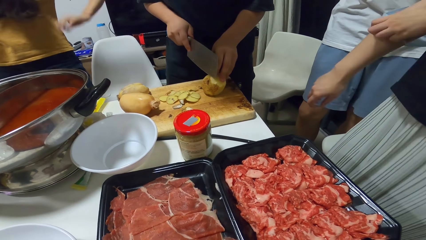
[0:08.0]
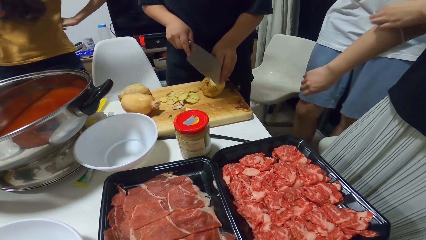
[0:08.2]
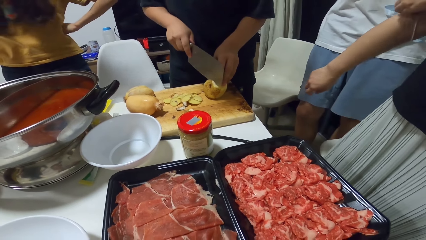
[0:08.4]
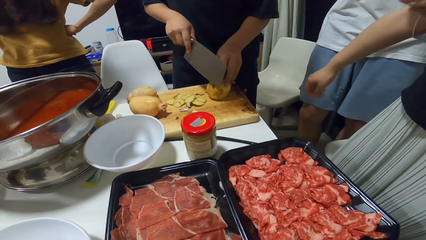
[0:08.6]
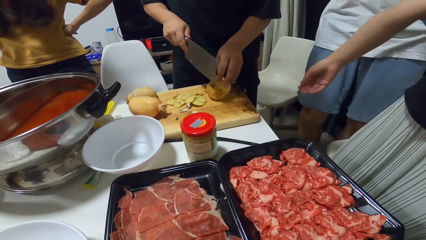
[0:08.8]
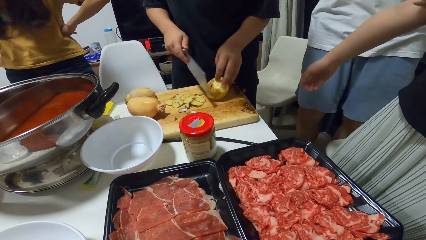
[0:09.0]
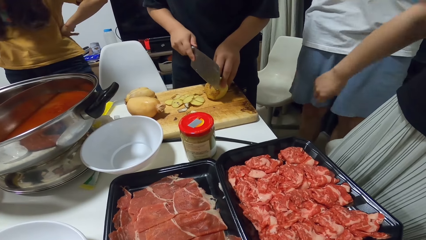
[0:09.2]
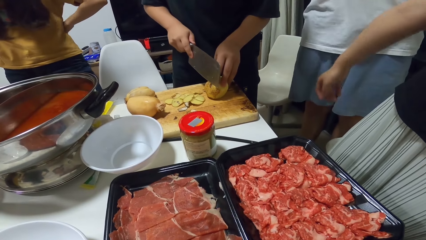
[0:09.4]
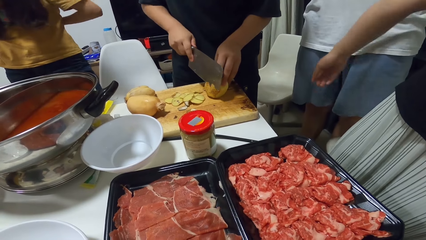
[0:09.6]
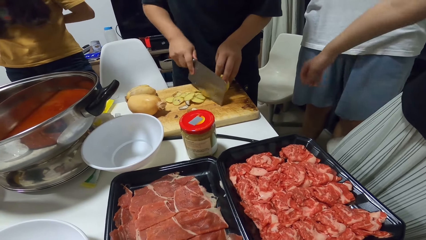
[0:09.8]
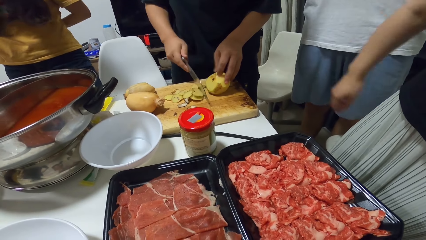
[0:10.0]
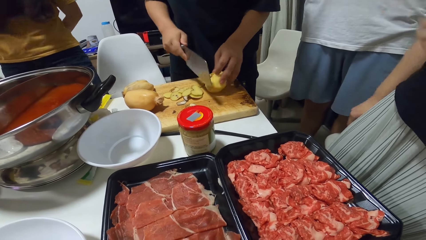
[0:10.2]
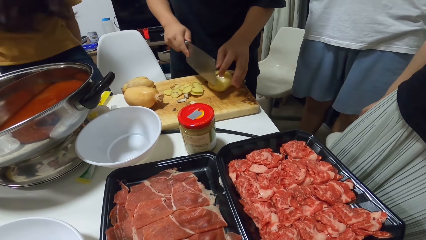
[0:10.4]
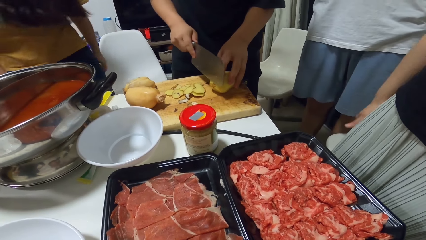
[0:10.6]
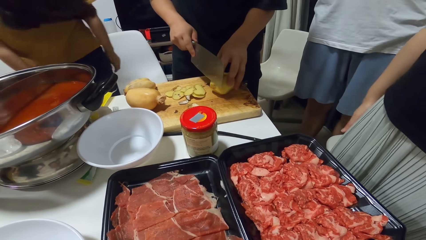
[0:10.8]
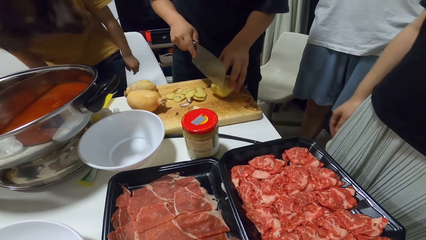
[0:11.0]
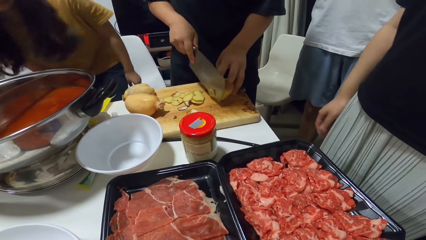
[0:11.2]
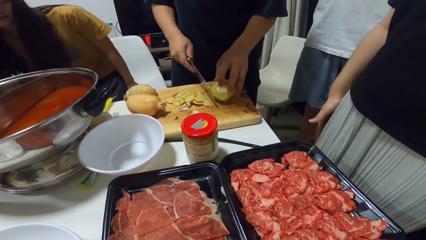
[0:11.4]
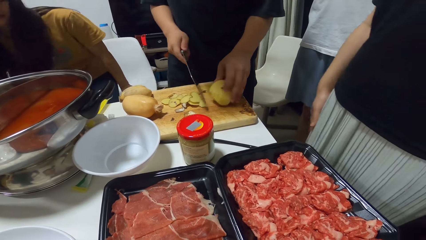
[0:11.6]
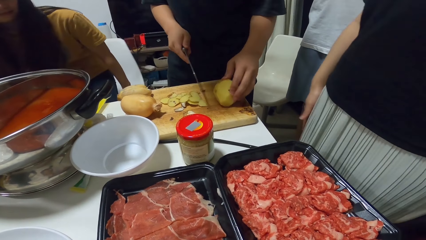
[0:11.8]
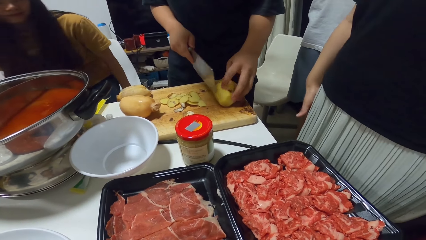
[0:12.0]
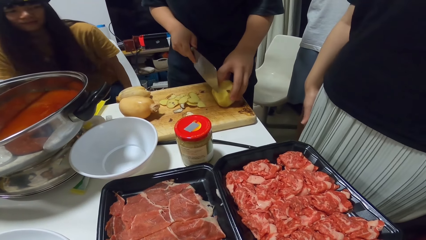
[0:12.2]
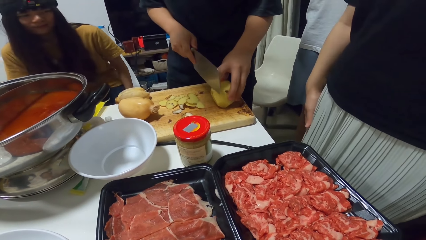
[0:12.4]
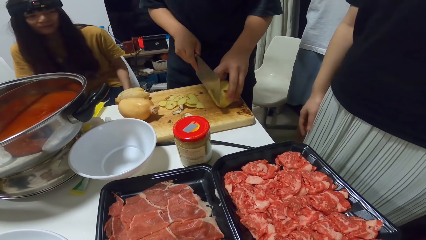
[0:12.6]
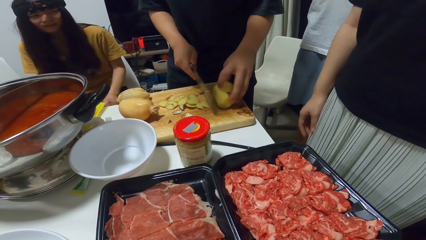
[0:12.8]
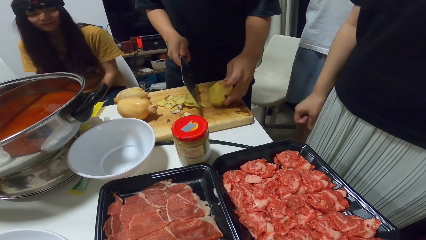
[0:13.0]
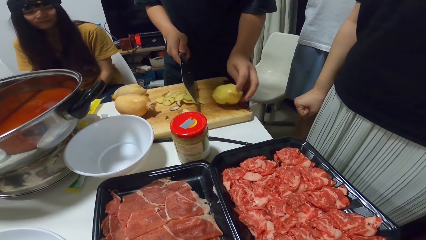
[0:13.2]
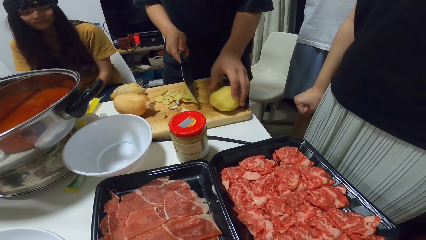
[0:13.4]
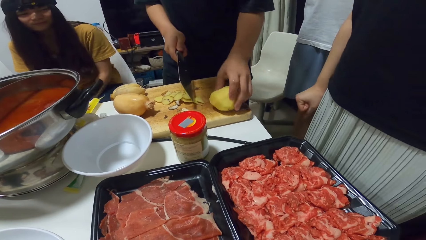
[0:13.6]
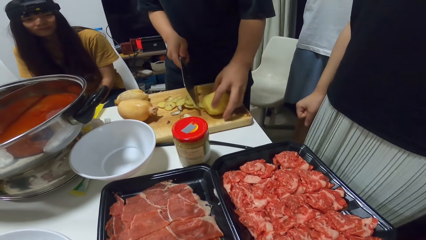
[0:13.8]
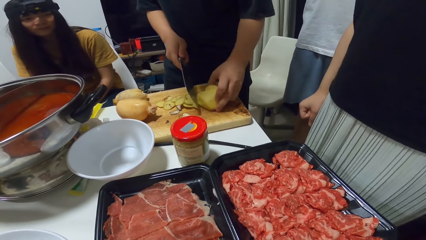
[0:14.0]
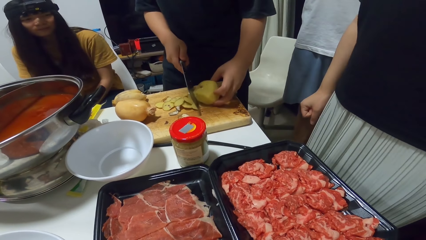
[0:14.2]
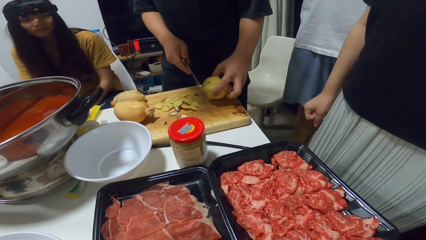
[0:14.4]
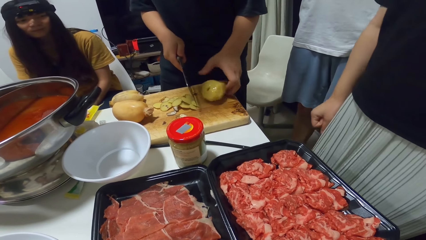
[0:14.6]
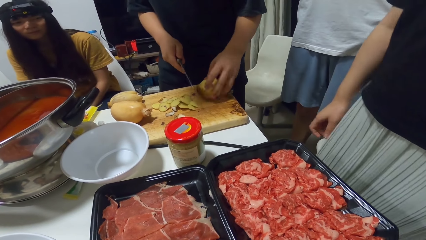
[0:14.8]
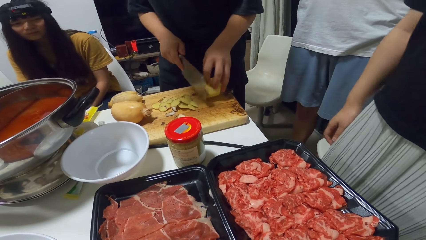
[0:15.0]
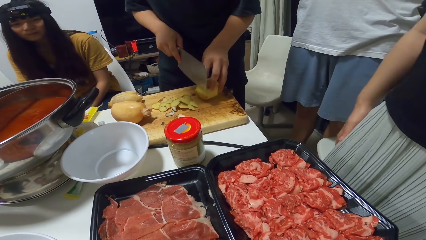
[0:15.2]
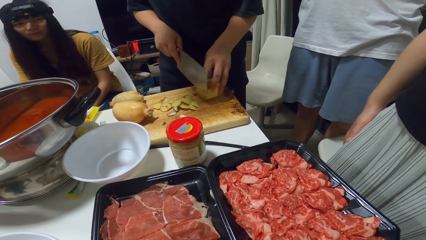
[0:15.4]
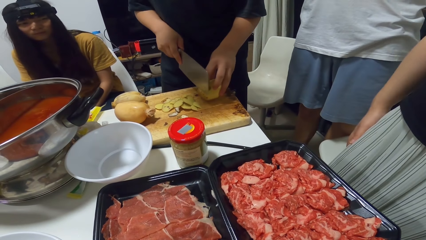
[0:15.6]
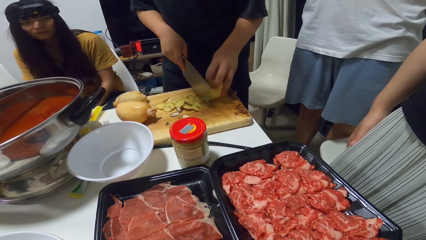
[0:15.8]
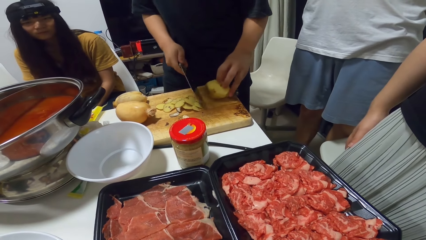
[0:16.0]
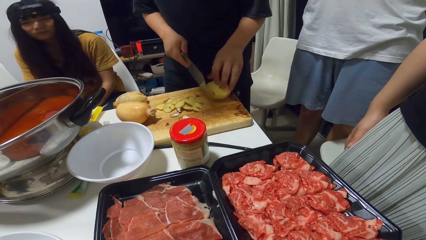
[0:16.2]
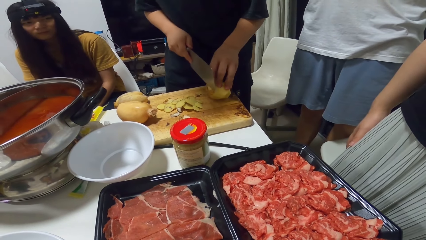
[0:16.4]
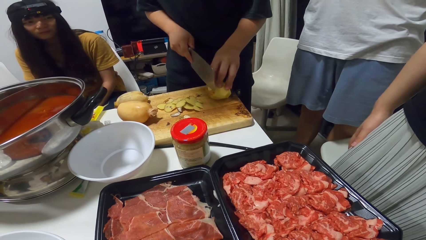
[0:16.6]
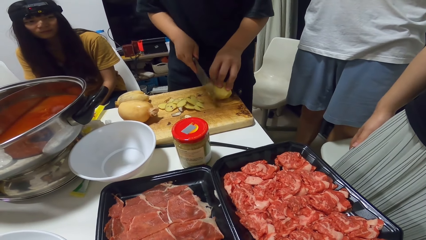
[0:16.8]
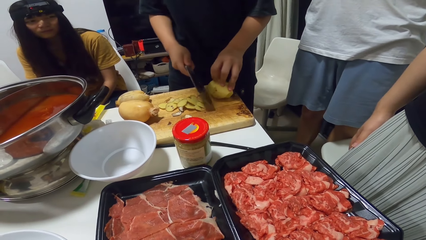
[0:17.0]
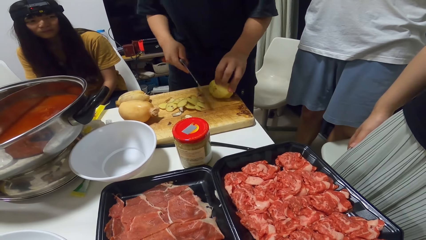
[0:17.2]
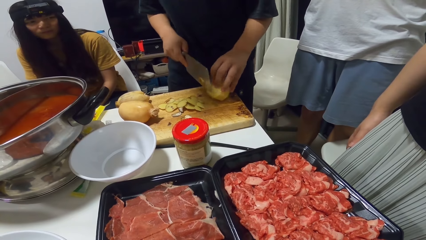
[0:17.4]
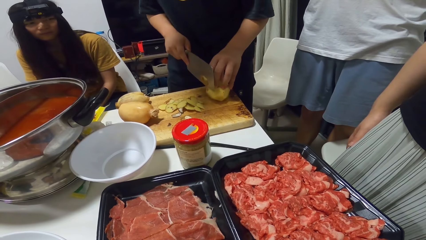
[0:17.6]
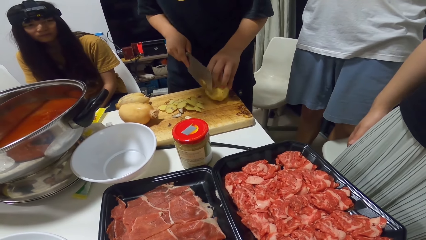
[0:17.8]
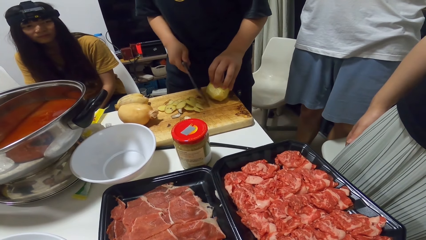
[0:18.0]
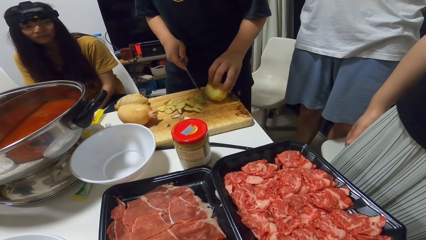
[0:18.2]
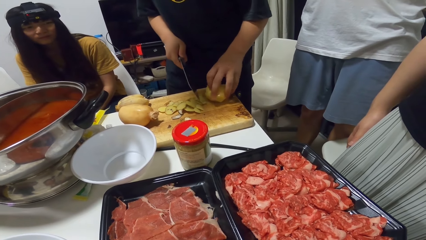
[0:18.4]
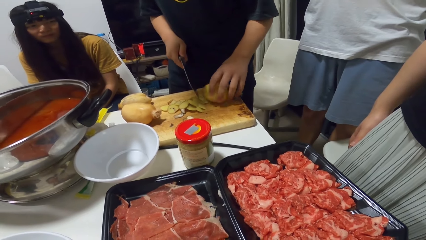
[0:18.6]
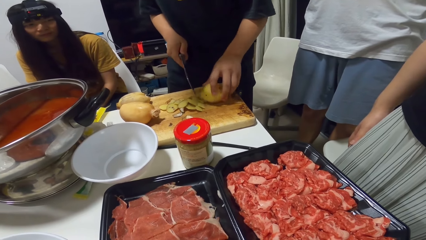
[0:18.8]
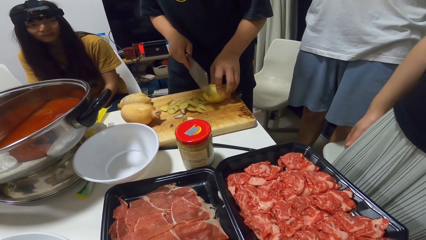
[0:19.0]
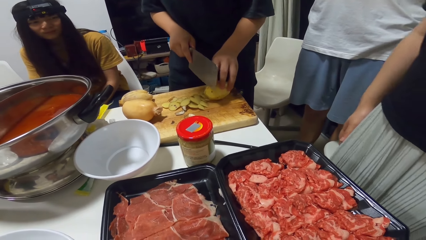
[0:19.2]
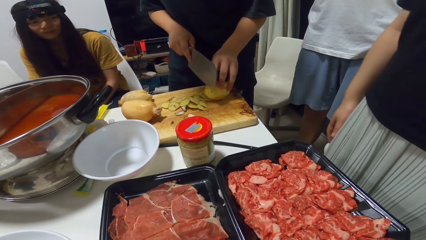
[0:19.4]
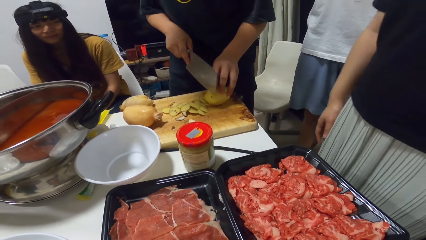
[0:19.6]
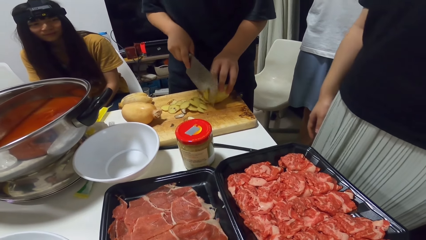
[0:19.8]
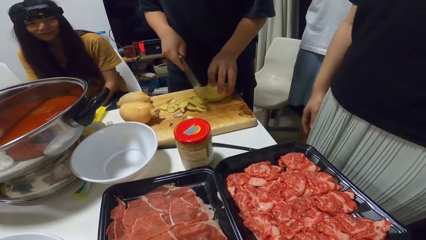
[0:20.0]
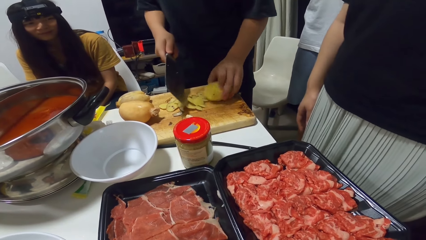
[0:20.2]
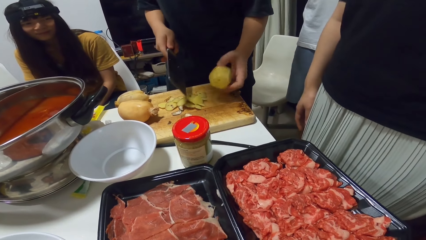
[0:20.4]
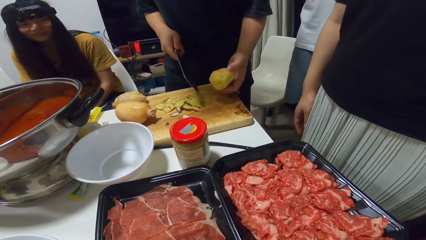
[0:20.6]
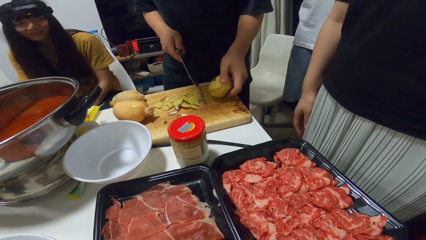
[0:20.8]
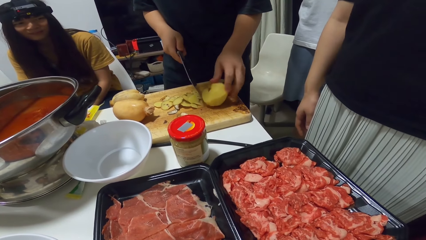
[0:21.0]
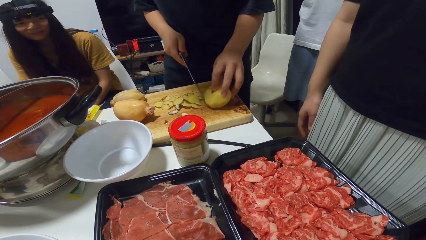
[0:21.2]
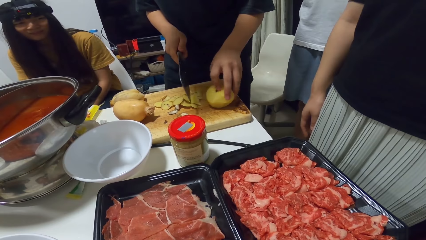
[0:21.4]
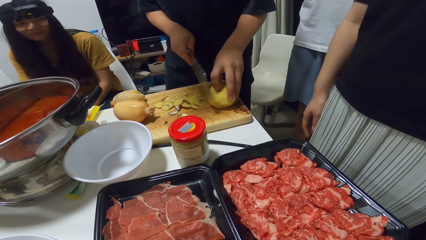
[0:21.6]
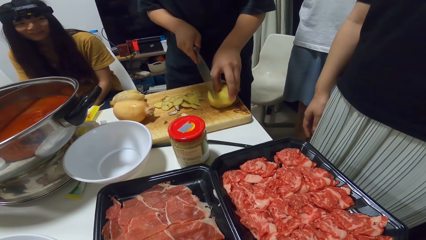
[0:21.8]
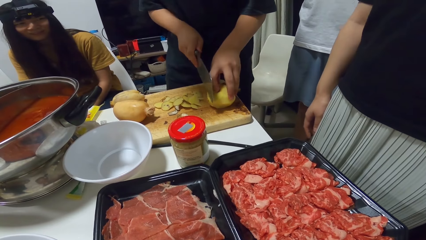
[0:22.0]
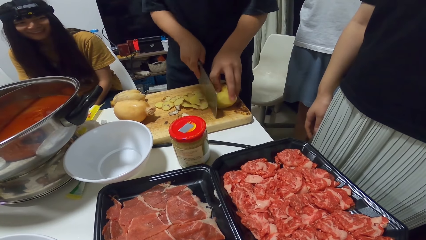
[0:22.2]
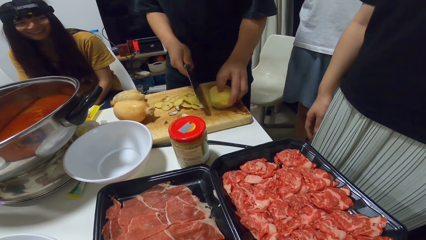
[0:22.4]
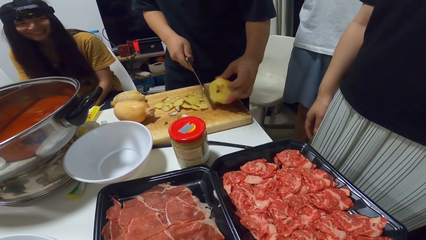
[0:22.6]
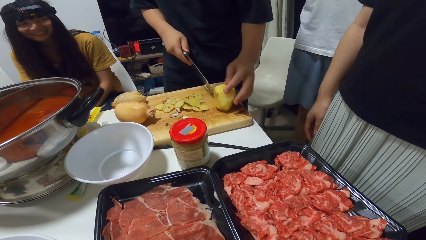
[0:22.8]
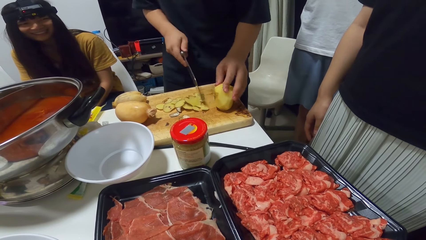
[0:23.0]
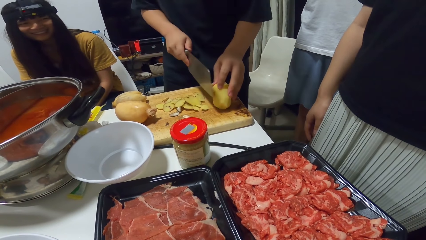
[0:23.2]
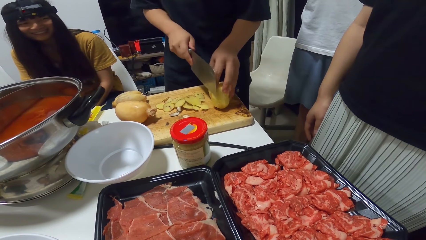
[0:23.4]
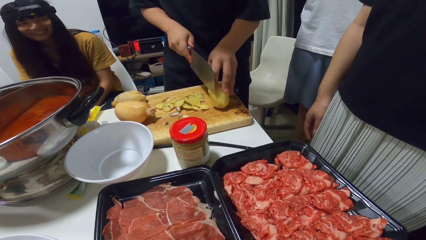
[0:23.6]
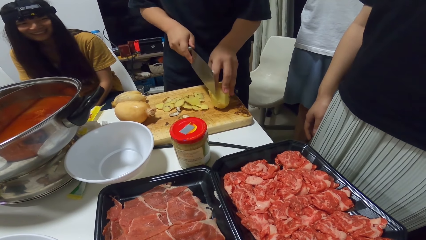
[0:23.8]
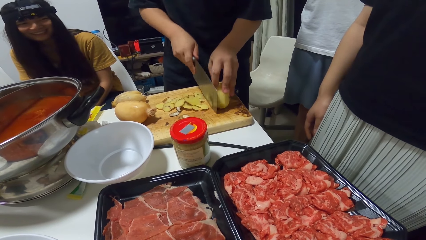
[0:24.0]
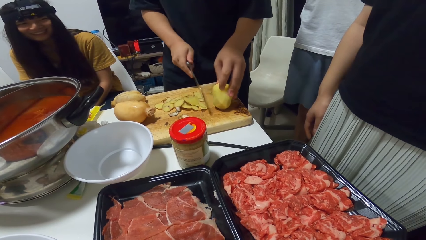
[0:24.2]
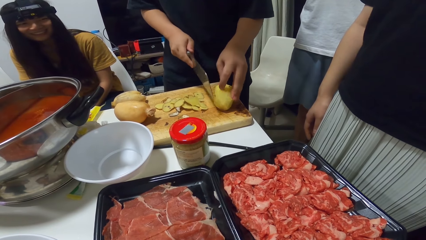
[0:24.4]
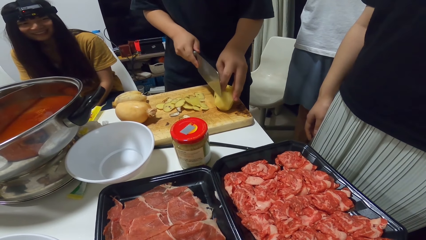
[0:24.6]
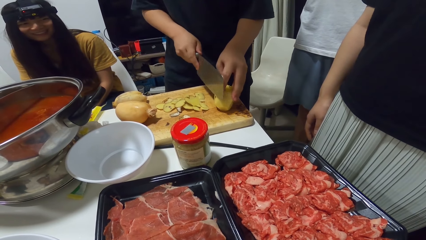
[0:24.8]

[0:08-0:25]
A person puts her hand on the waist. The person sits on the chair. Another person stands beside a third person.
